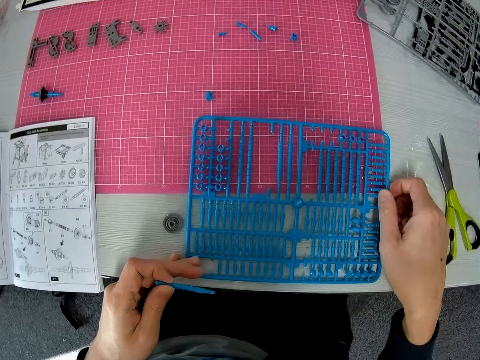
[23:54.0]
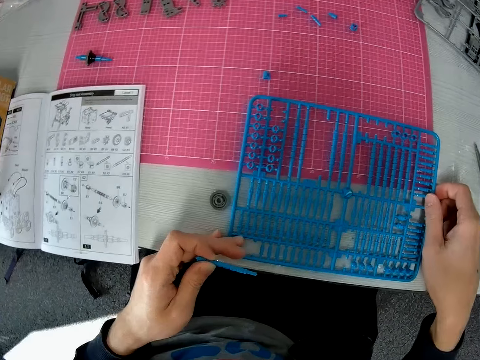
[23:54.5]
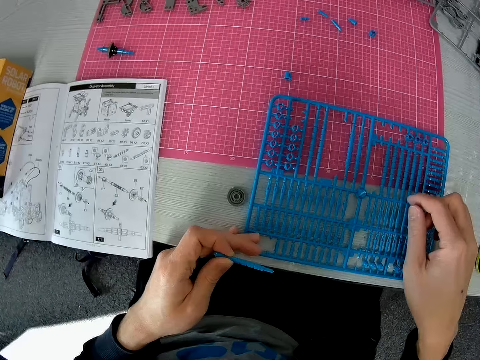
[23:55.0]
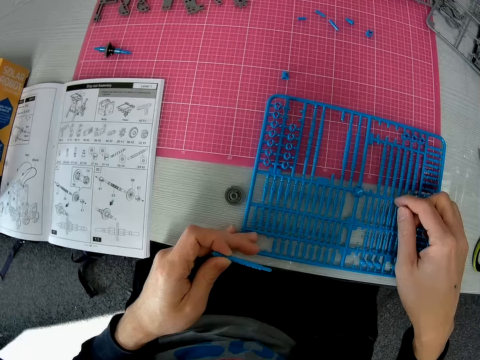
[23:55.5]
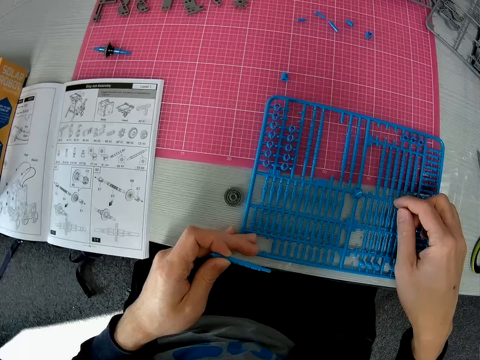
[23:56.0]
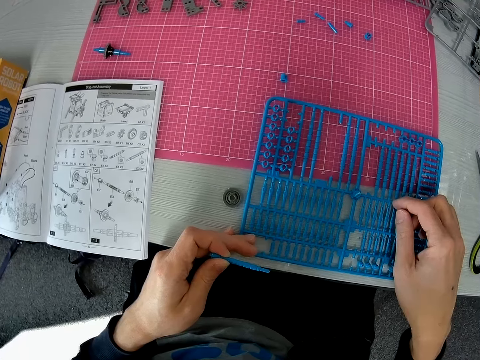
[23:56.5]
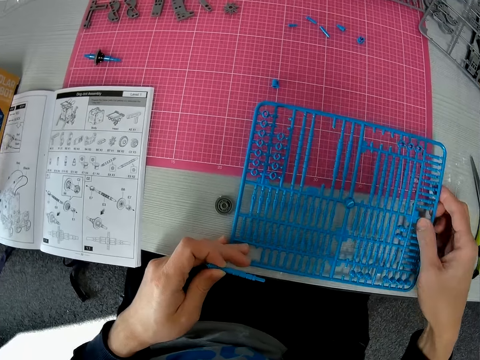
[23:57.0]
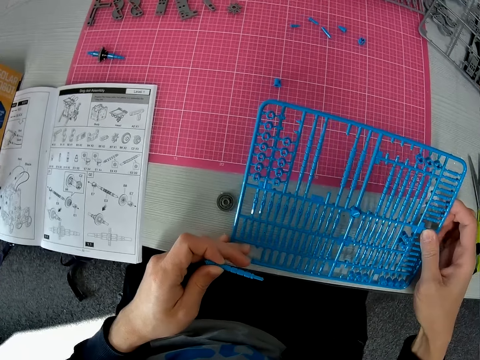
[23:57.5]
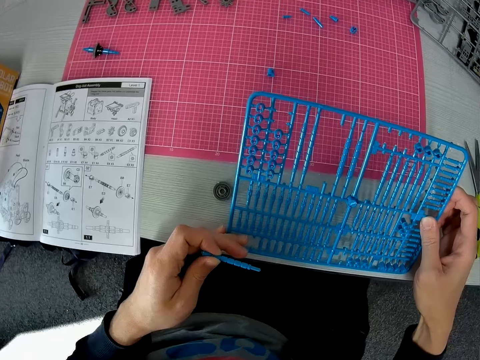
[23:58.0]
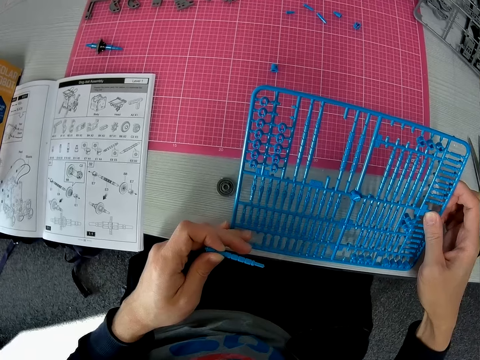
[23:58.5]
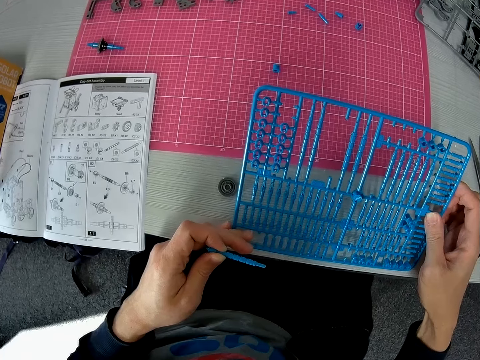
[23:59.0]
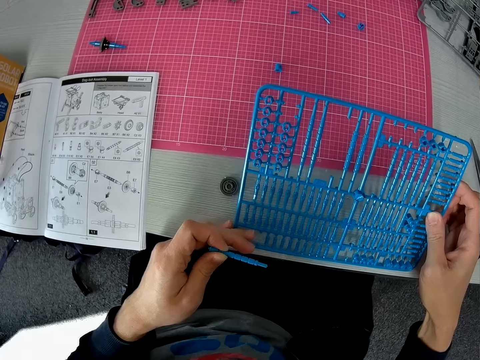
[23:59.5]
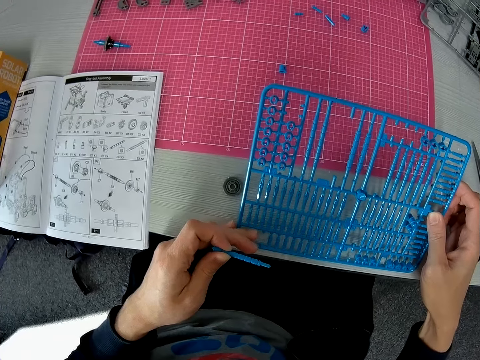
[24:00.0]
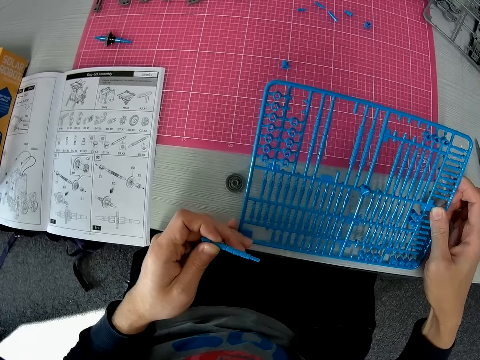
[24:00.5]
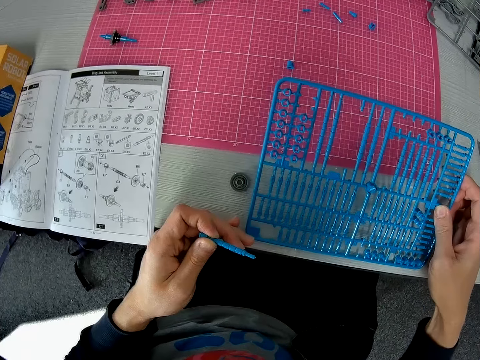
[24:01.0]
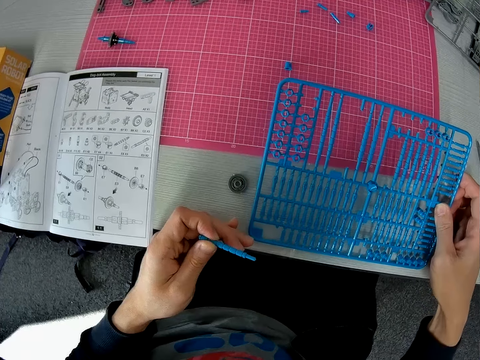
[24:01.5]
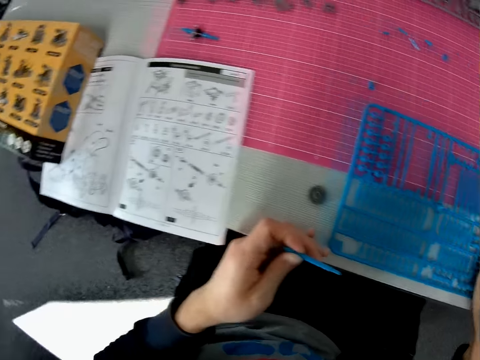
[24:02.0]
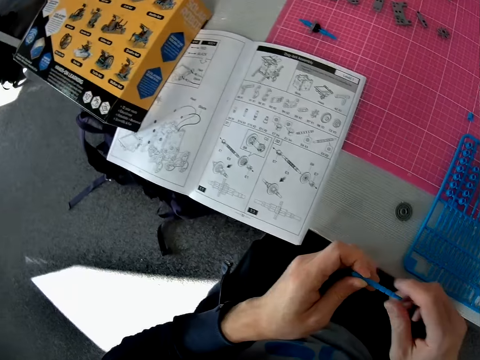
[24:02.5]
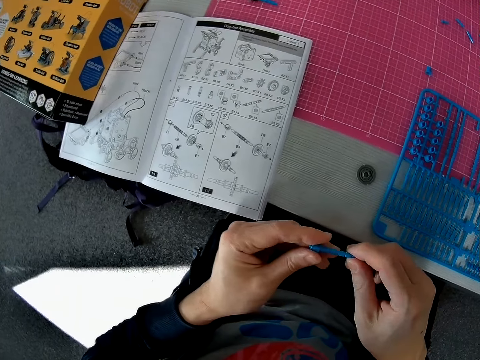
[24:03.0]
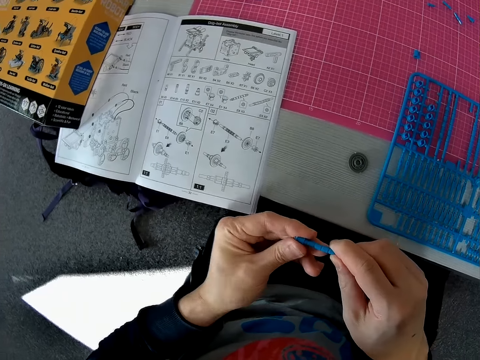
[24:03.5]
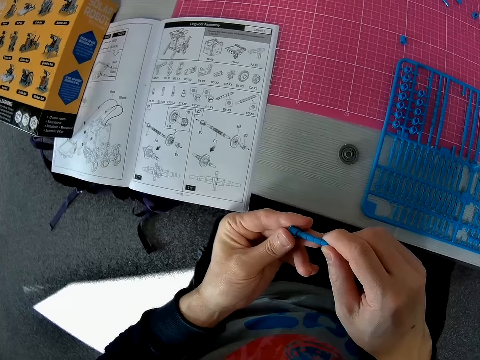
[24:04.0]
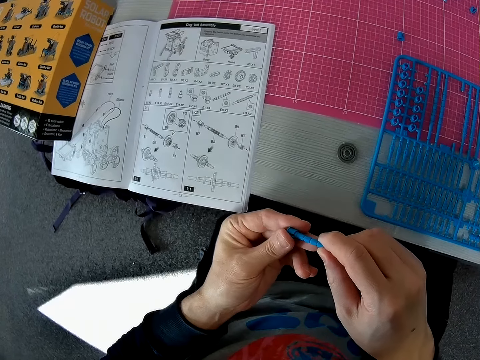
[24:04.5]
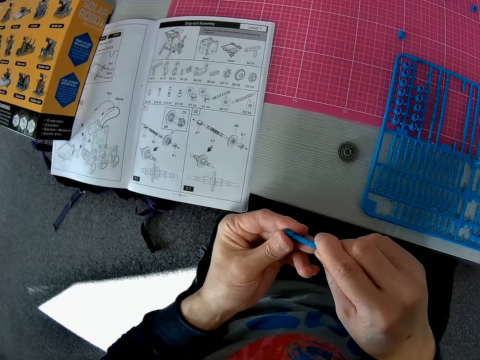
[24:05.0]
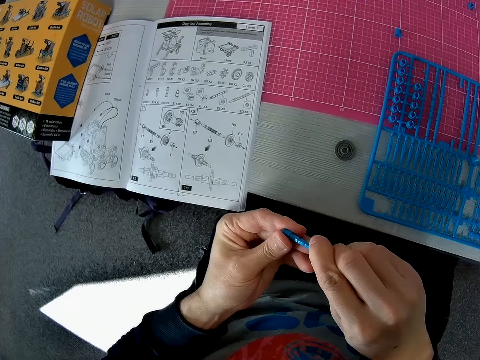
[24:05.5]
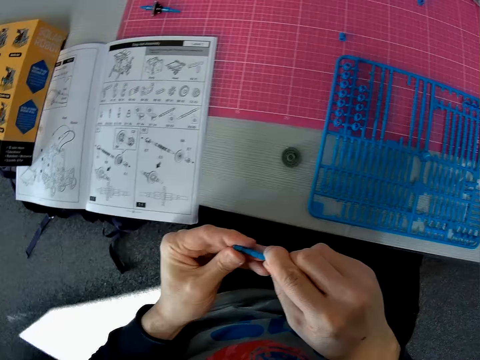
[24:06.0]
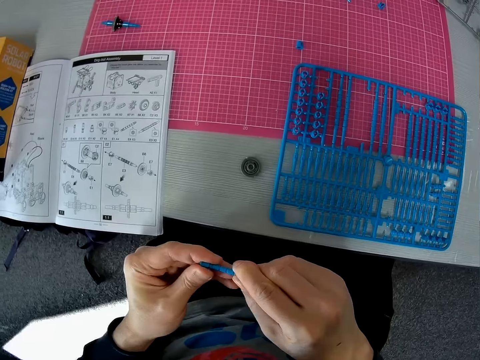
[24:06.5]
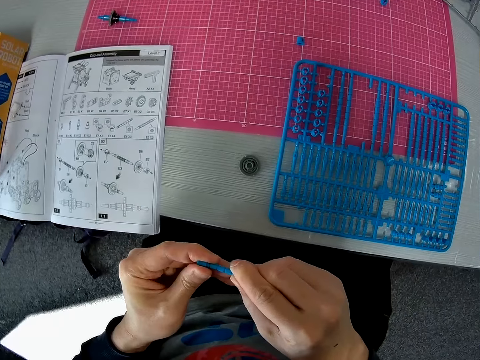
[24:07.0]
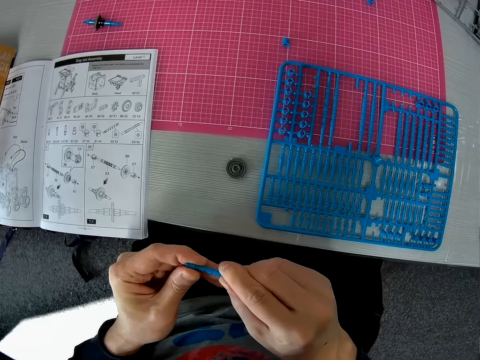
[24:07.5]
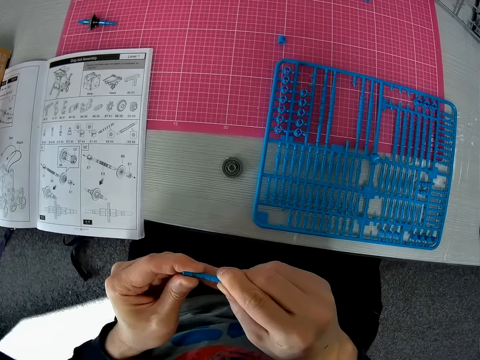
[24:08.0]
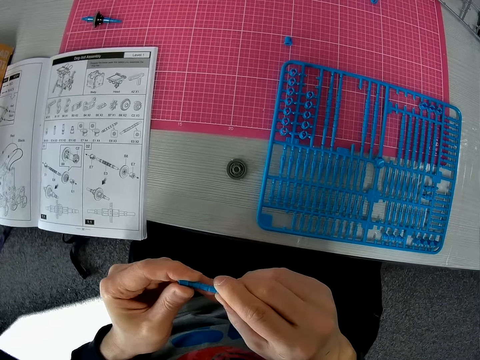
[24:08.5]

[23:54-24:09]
The camera wearer lifts the laser craft kit from the table. He looks at the laser craft kit. He places the laser craft kit on the table. He holds the model with both hands. He adjusts the bot in his hand.

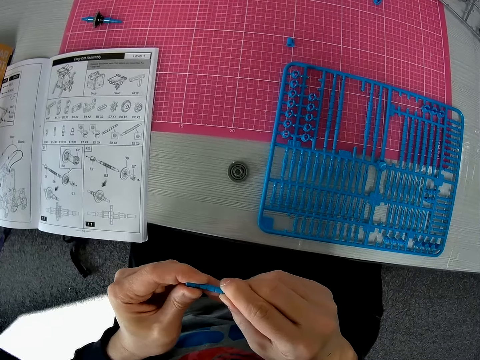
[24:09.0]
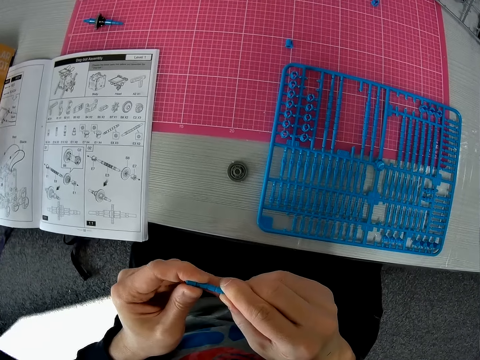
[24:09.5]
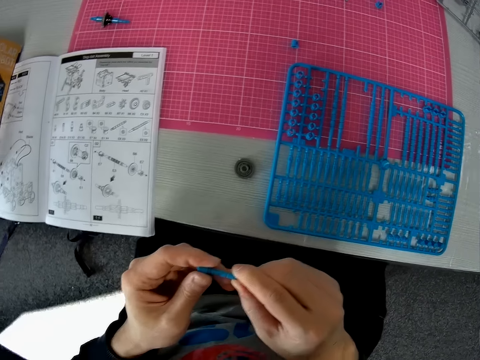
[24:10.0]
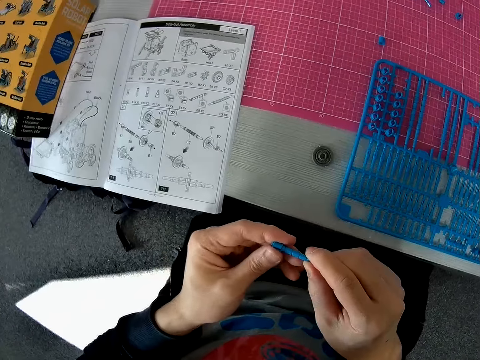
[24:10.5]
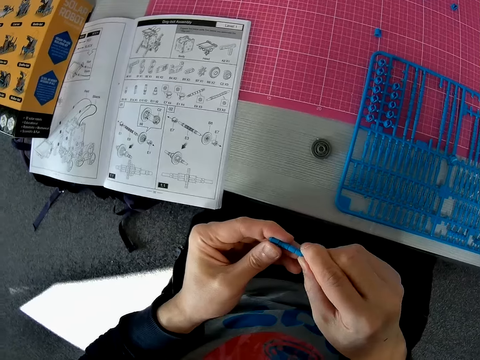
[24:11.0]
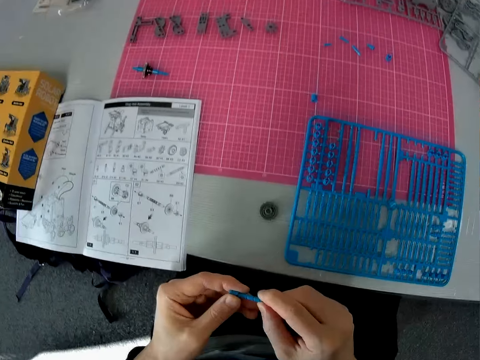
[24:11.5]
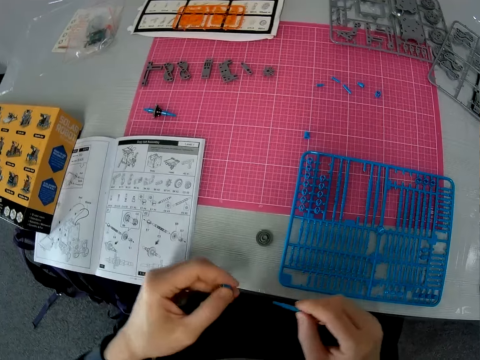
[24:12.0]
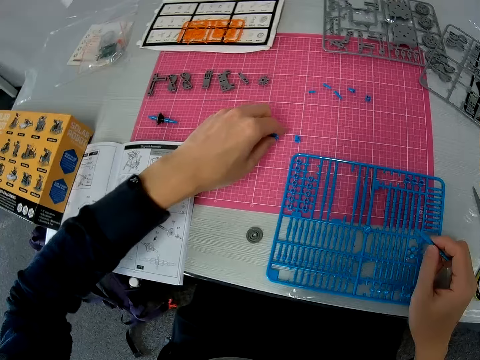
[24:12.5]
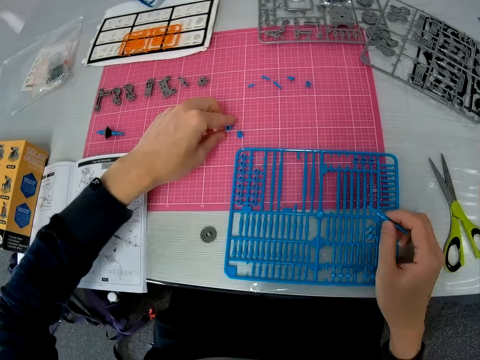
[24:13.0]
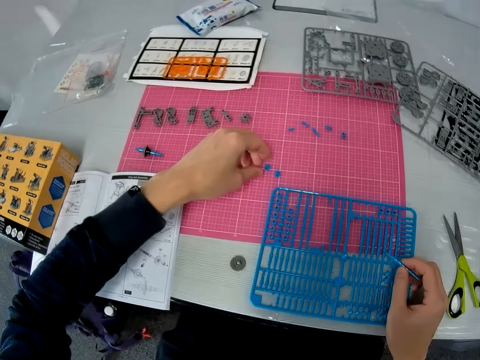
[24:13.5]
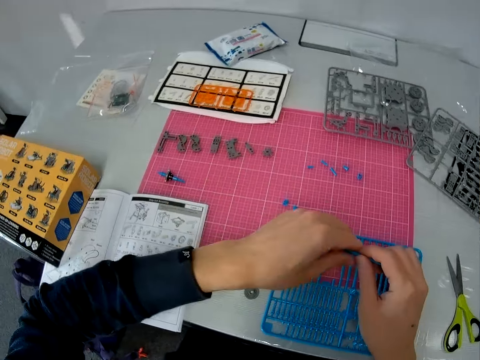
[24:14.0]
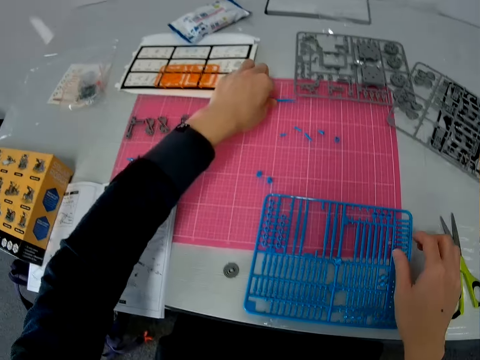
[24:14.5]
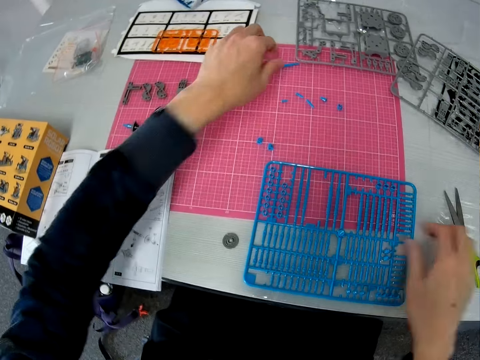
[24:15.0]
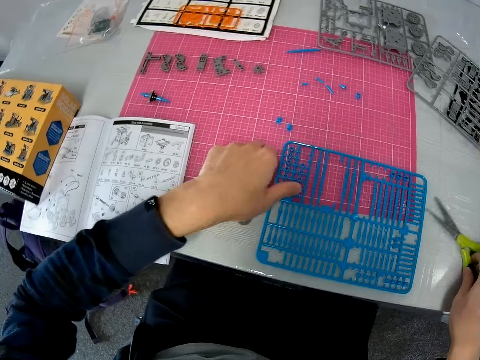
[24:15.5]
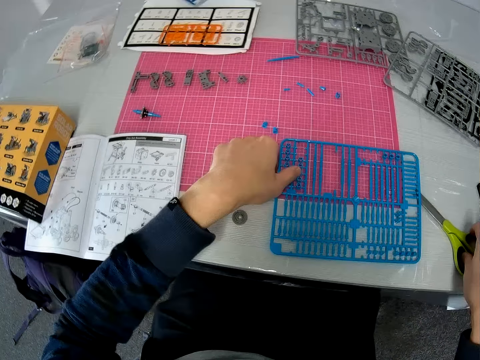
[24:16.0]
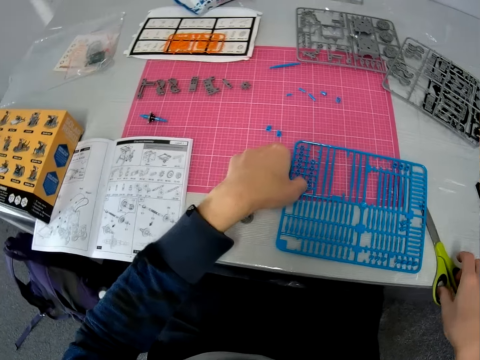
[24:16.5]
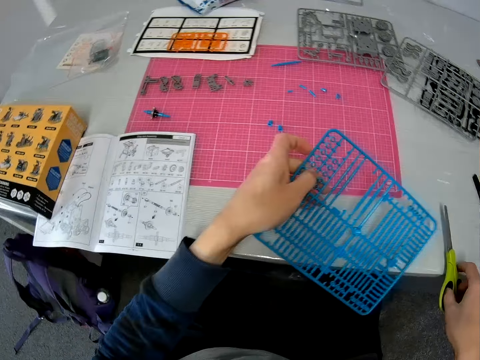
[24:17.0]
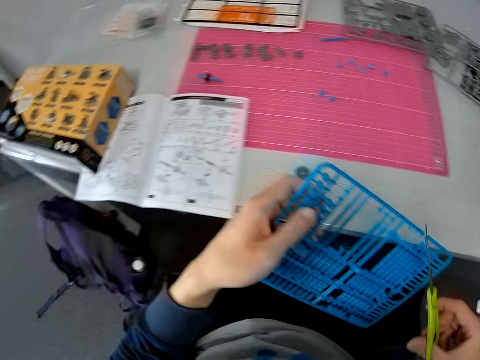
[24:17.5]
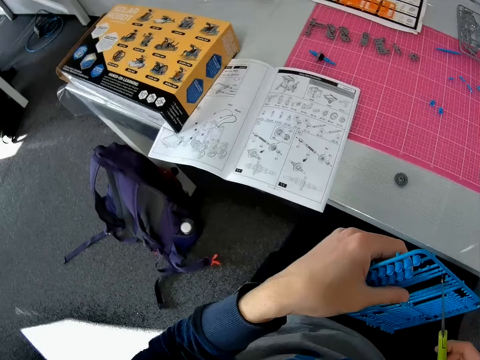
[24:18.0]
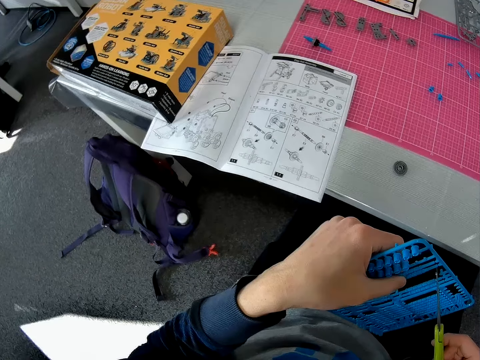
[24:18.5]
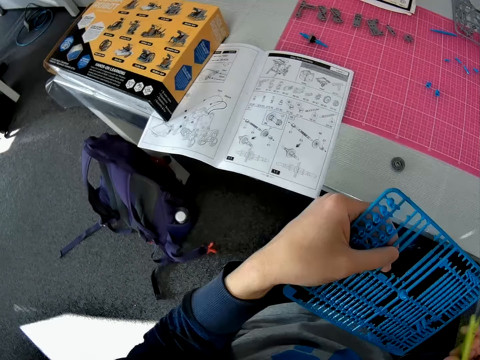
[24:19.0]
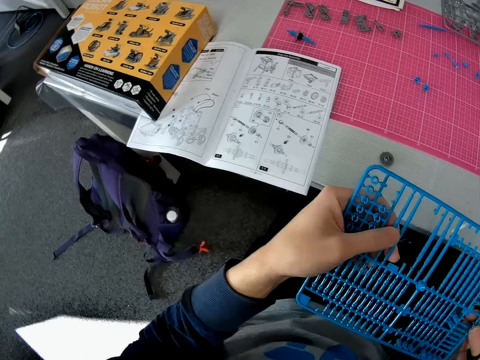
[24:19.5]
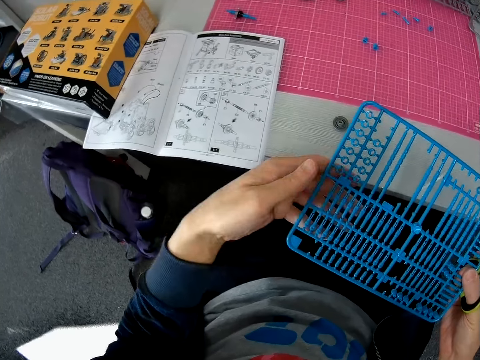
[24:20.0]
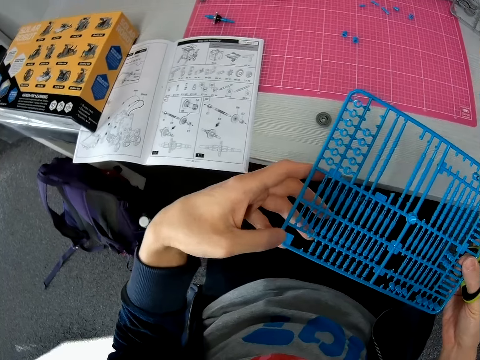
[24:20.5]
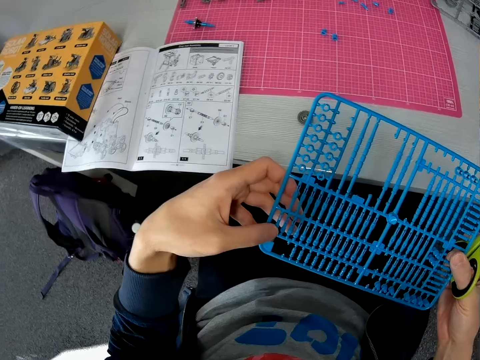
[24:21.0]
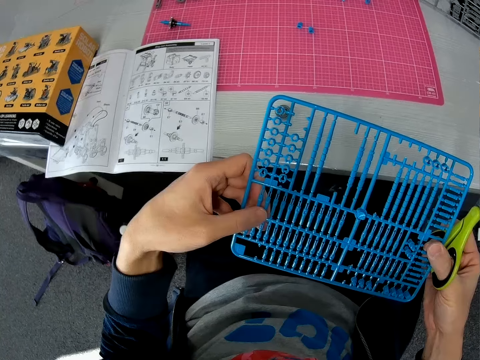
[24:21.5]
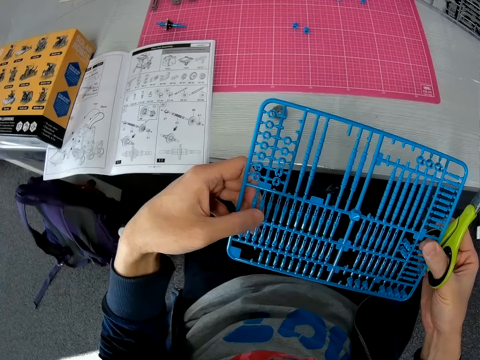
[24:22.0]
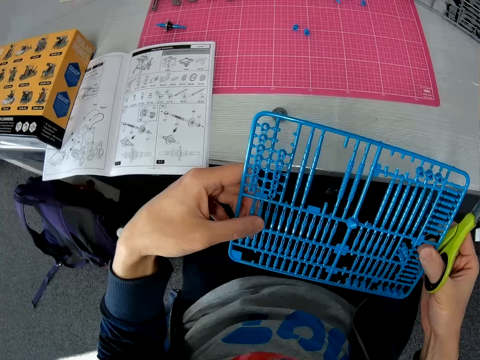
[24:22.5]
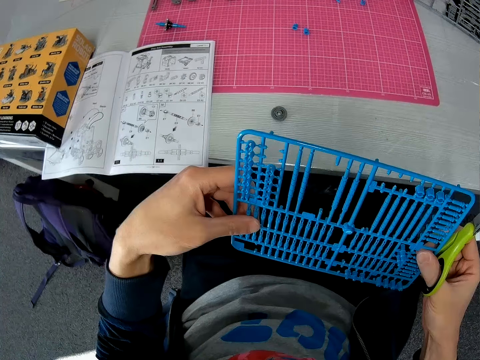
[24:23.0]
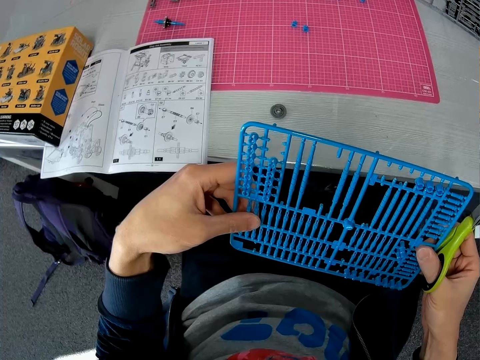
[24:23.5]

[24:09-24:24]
The camera wearer attempts to pick another bot from the table mat. He places the model on the table. He drops the initial bot at an end of the cutting mat. He picks up scissors from the table with his right hand. He holds the laser craft kit. He picks up the first sheet from the table with his left hand. He holds the scissors and the laser craft kit. He places the scissors on the model in the laser craft kit. He examines the sheet.
